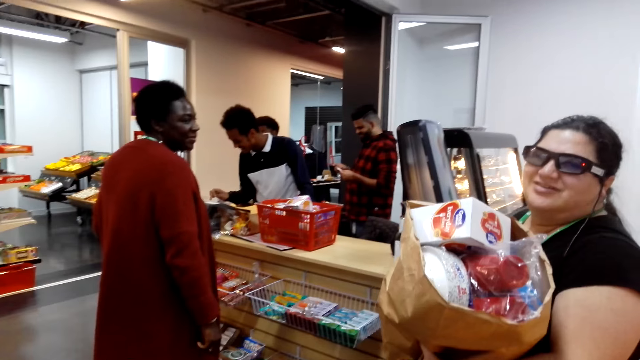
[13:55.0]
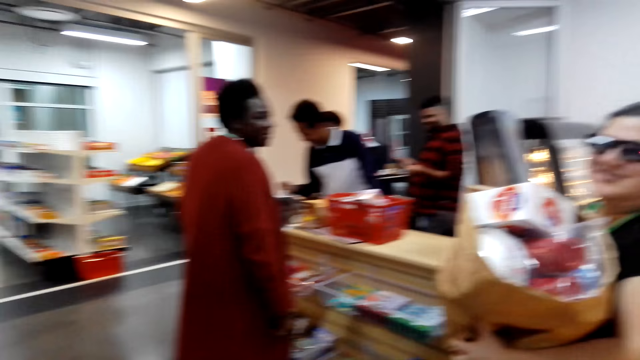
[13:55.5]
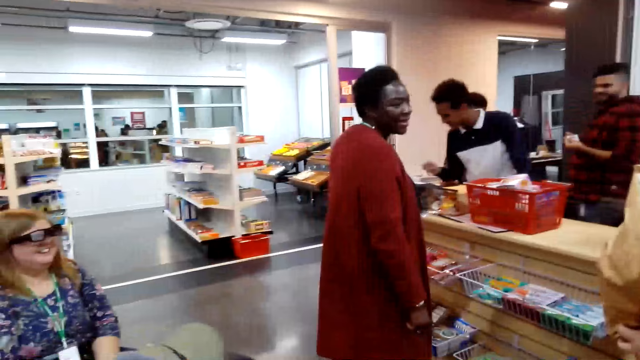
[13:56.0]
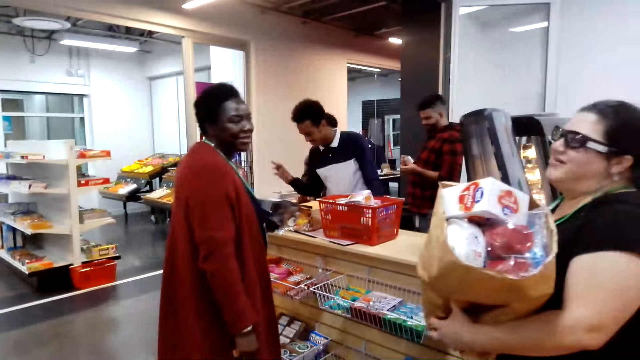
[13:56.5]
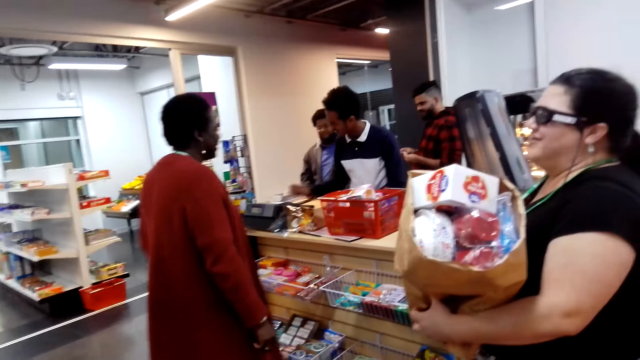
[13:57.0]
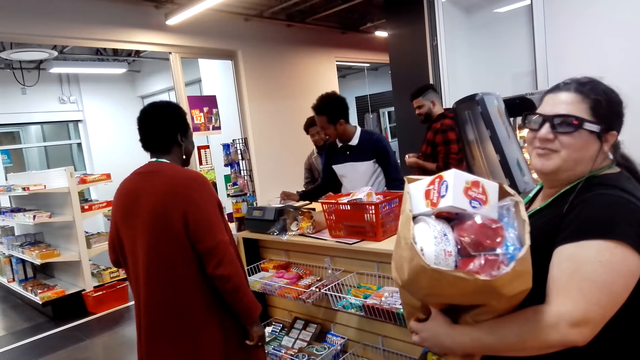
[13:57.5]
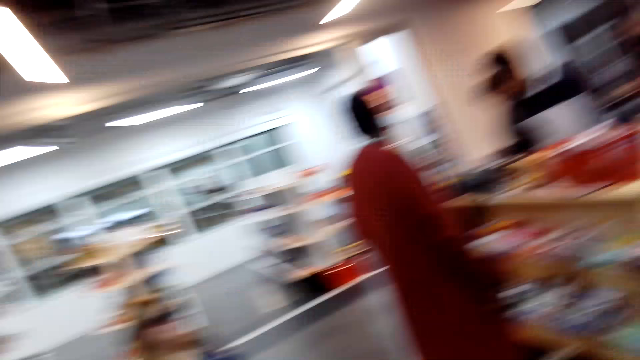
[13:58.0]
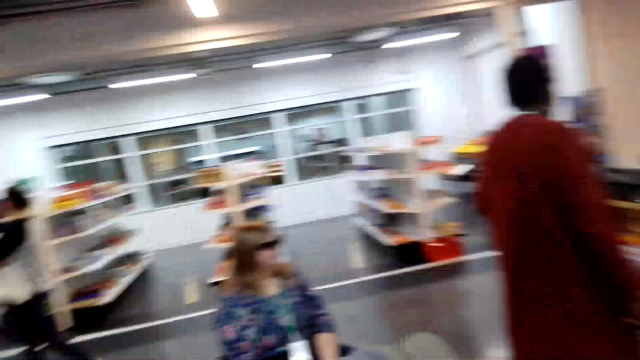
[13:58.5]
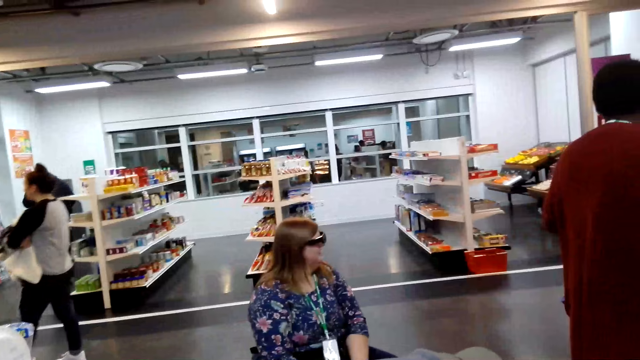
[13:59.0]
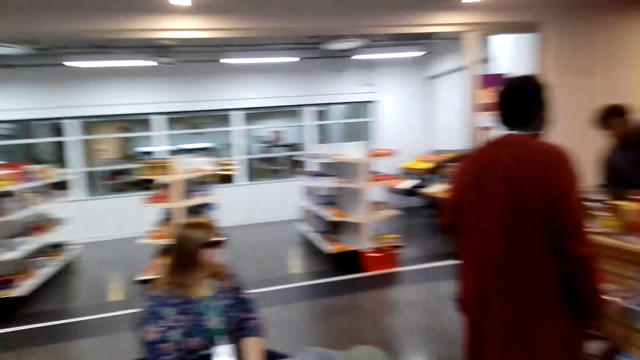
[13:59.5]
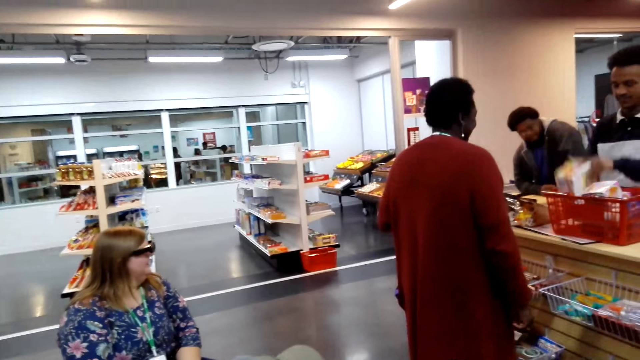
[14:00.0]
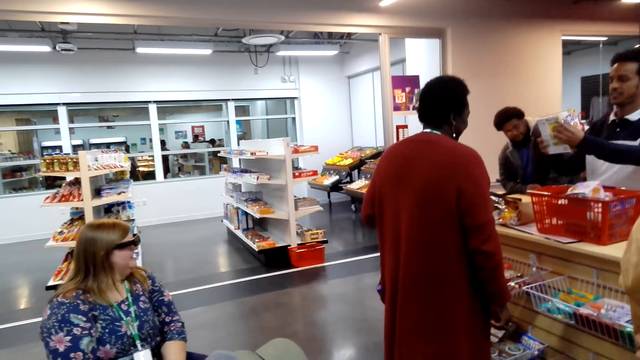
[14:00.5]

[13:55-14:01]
The camera wearer looks around in the supermarket.

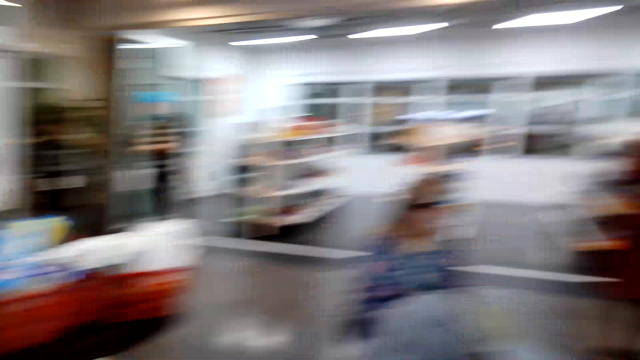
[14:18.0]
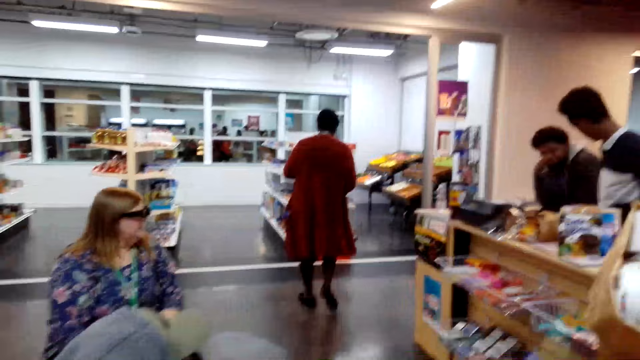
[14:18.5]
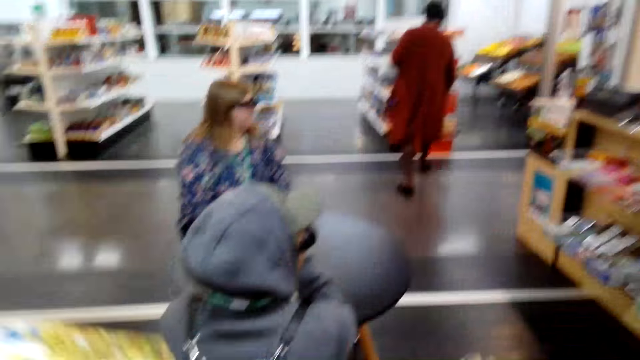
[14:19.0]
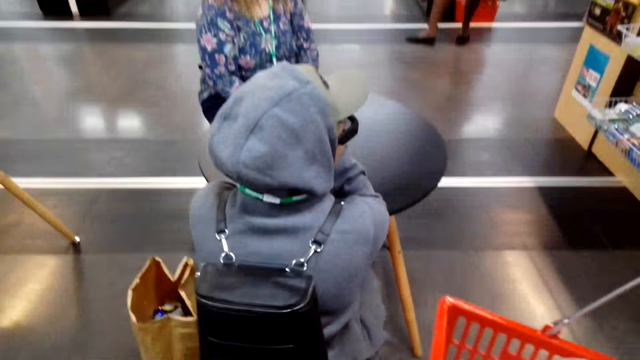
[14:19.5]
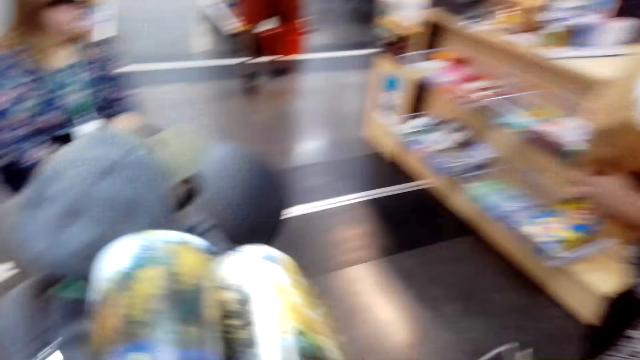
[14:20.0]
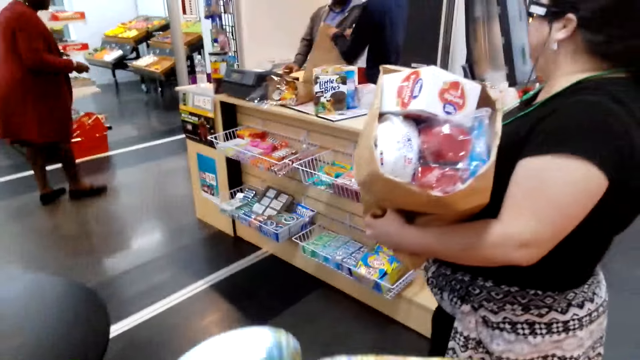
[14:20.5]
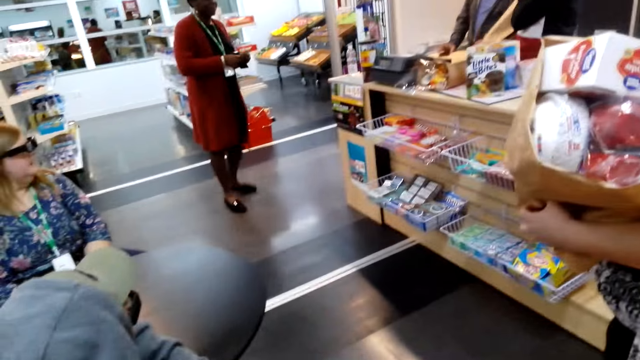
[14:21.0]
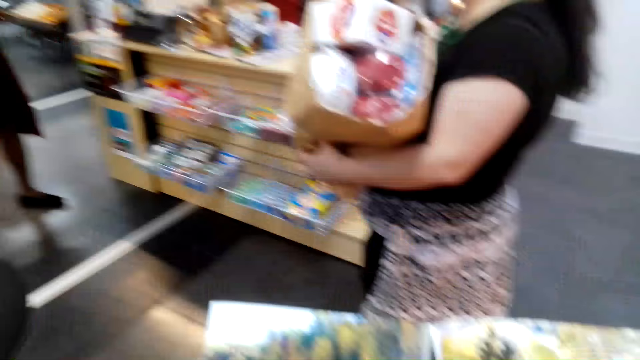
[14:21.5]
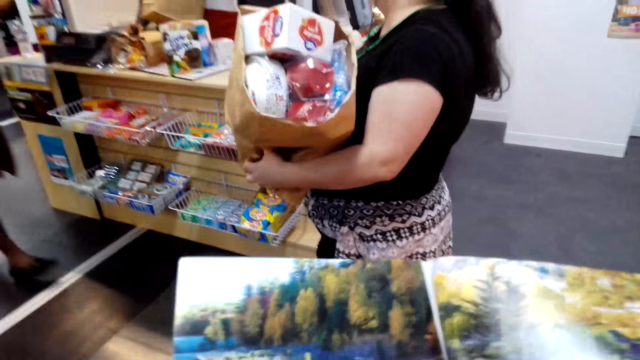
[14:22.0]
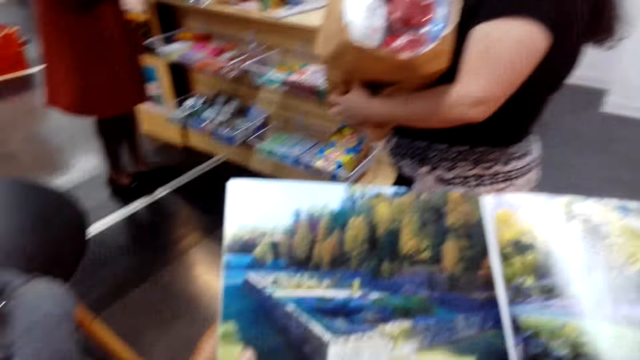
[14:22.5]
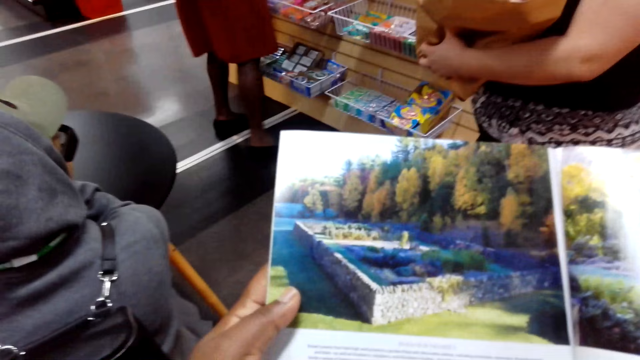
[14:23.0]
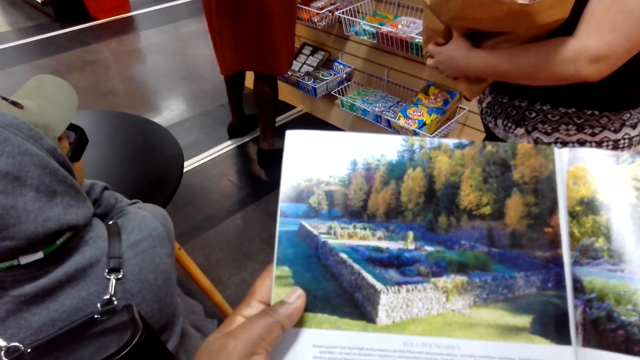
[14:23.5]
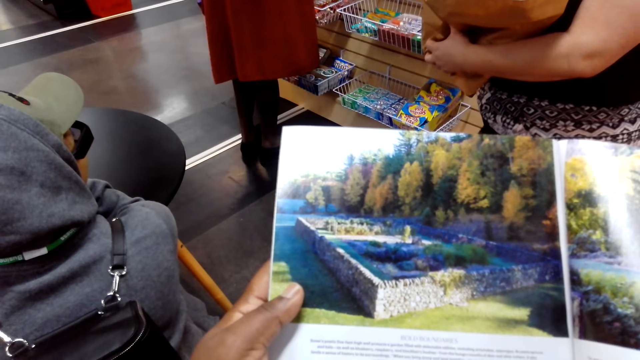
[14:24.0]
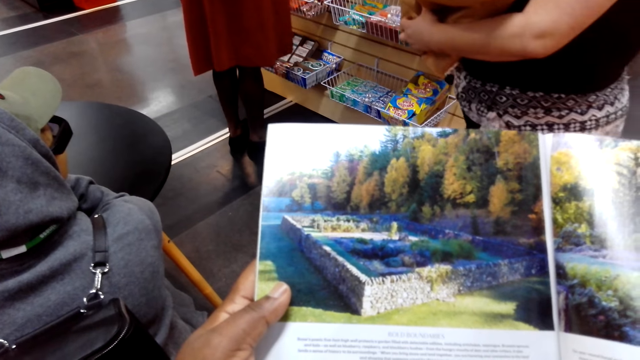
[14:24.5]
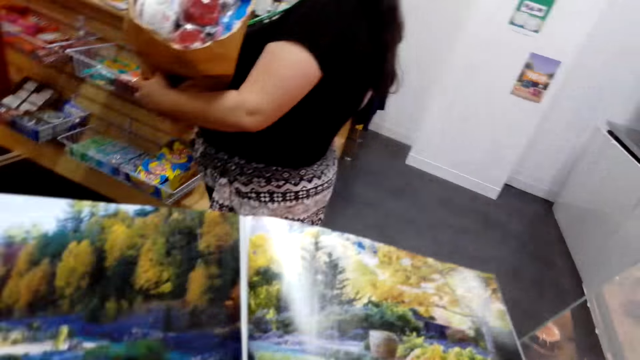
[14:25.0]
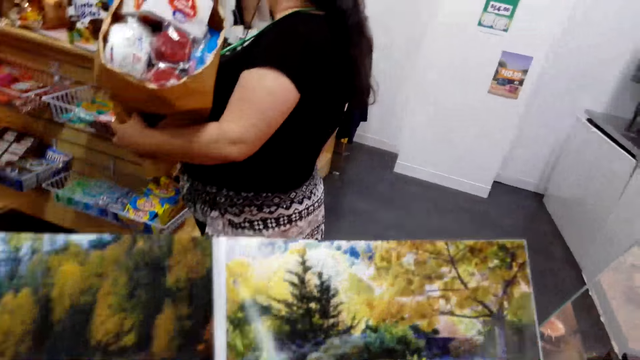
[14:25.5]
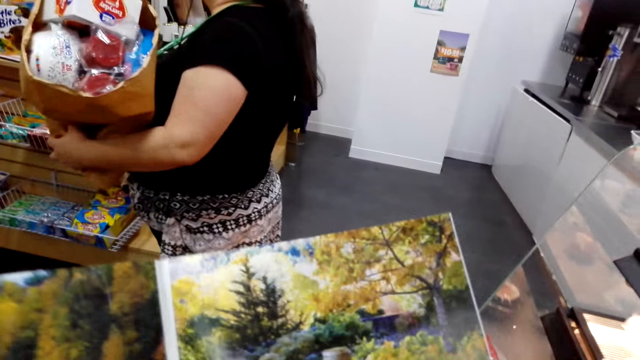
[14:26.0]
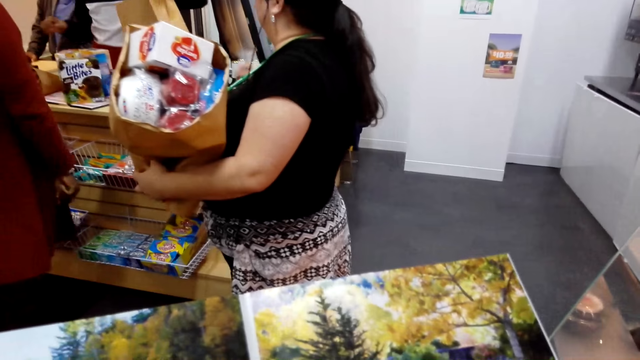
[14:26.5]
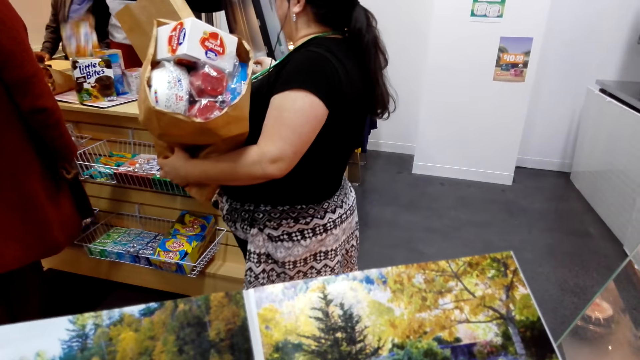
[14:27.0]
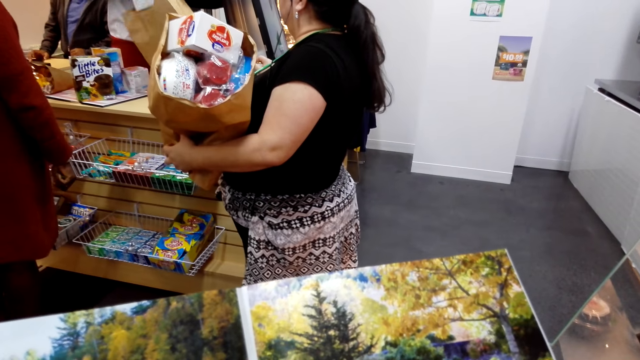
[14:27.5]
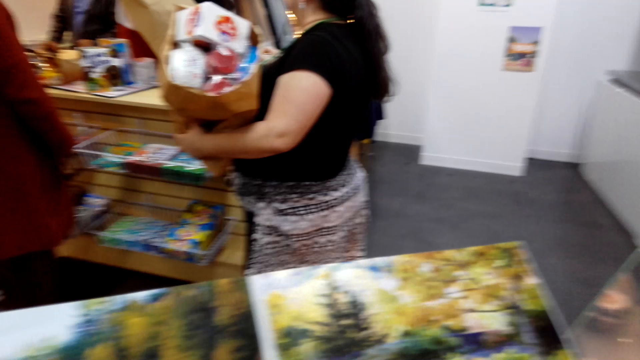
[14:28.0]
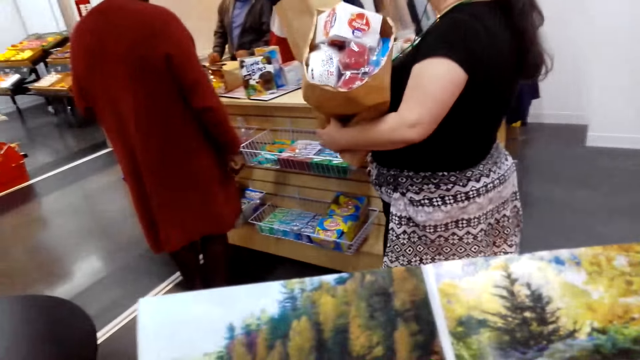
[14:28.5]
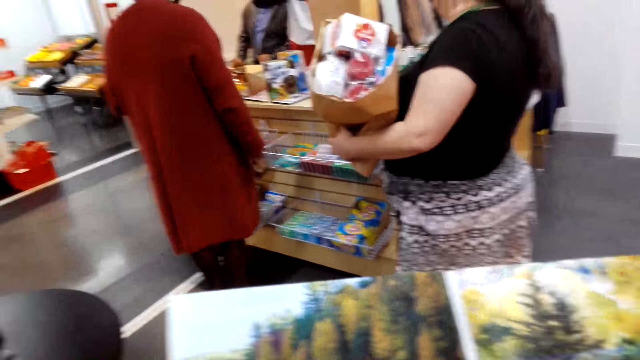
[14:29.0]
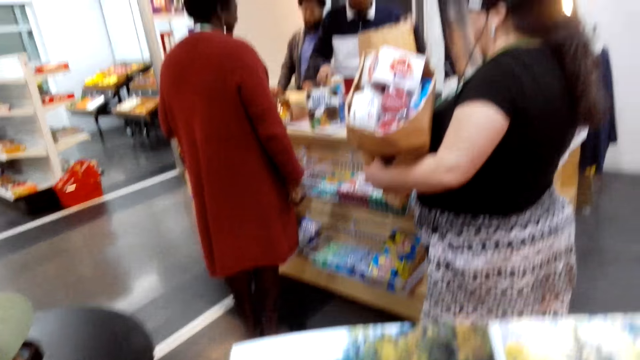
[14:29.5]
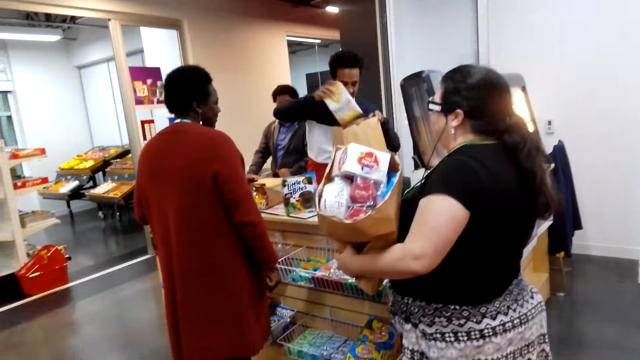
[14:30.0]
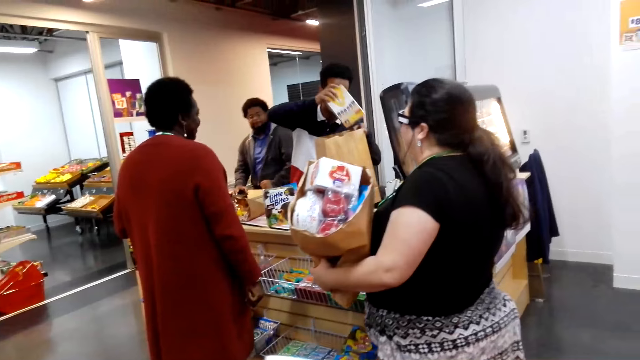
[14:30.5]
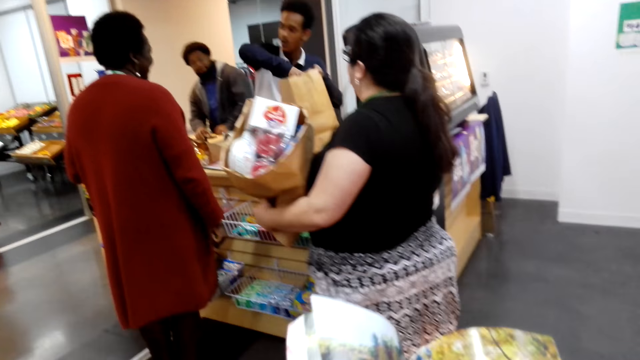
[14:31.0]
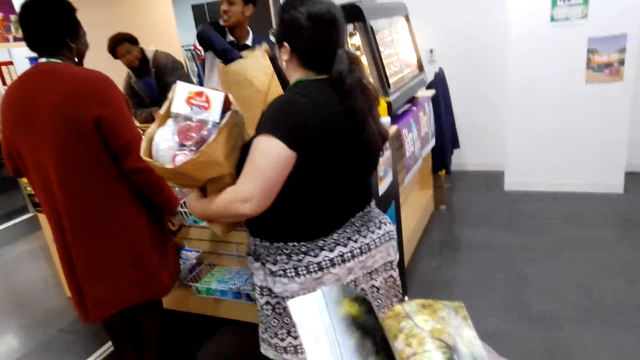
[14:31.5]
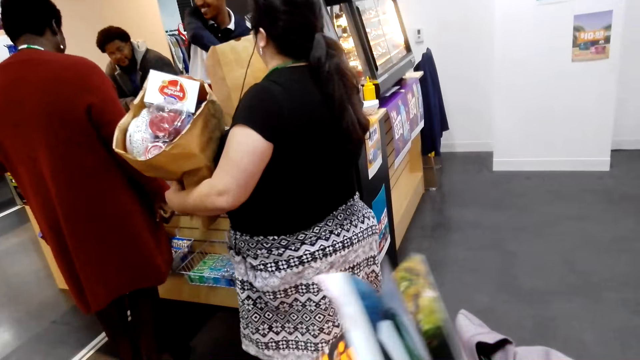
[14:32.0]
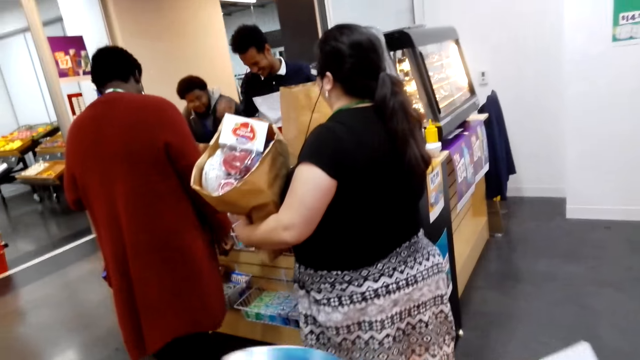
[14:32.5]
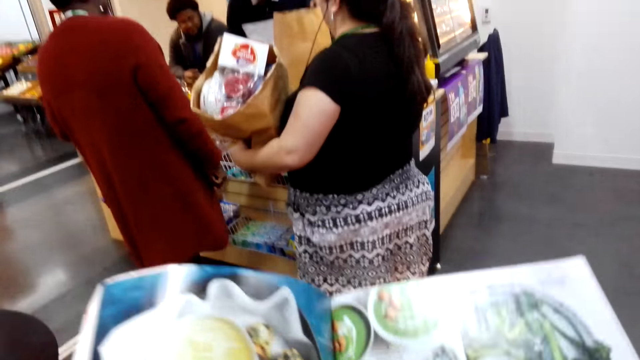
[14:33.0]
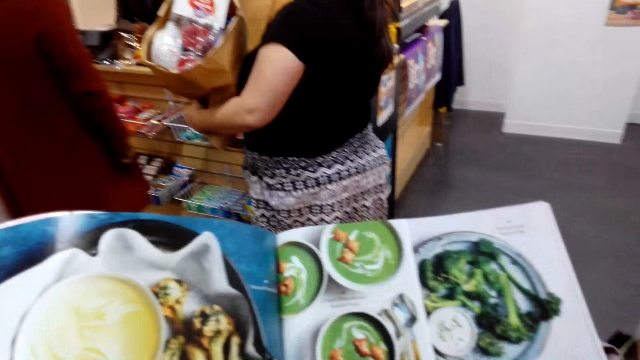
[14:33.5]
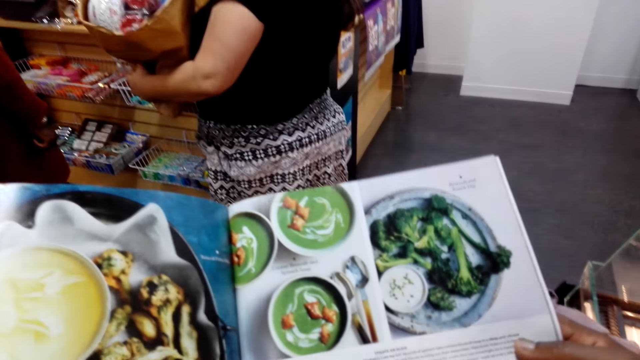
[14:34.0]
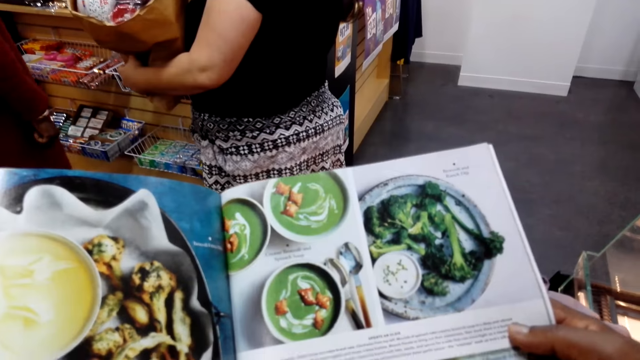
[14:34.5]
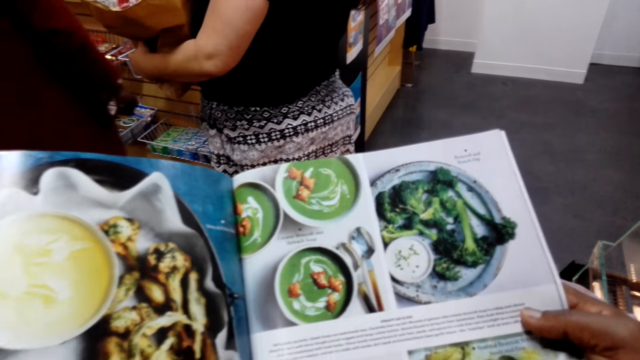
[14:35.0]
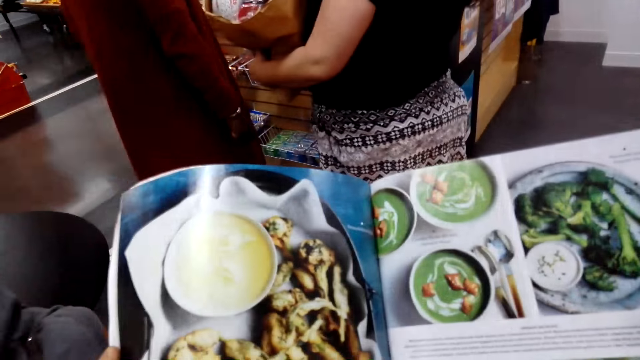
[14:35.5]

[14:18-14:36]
The camera wearer looks around in the supermarket. They adjust the basket of items. They view the magazine. They turn a magazine page. They view the magazine.
